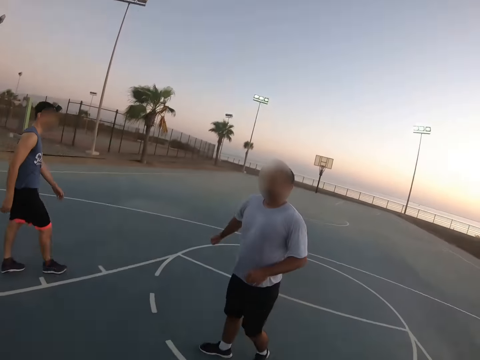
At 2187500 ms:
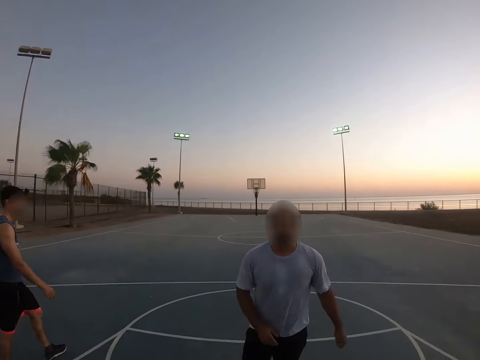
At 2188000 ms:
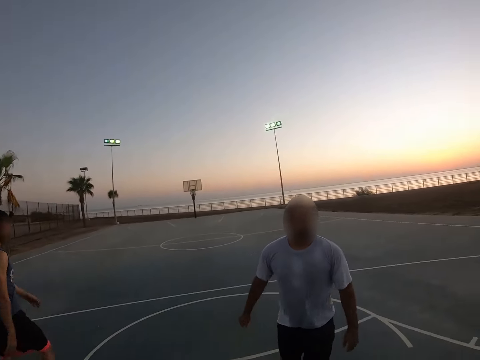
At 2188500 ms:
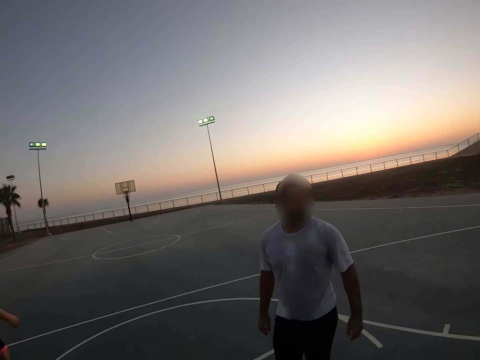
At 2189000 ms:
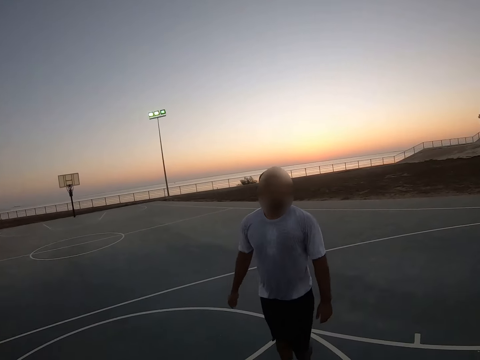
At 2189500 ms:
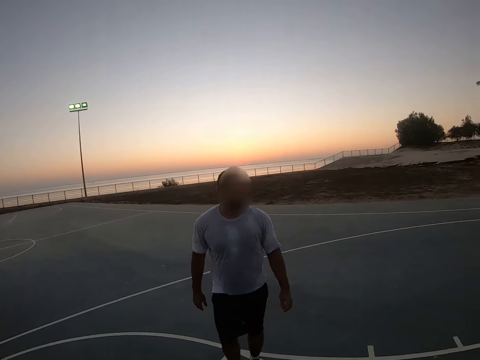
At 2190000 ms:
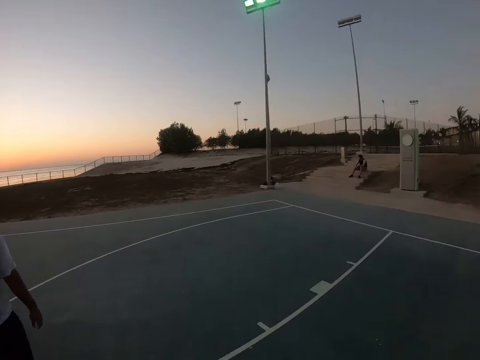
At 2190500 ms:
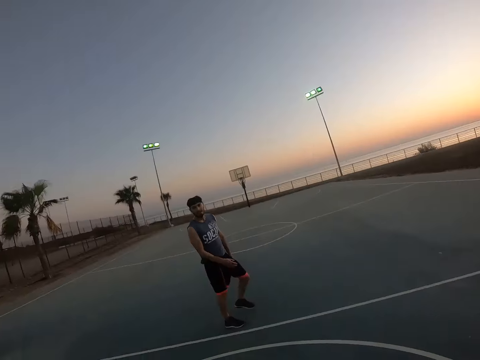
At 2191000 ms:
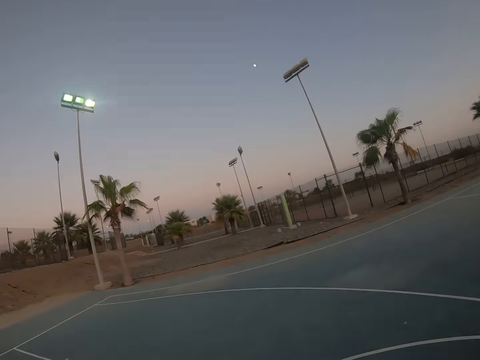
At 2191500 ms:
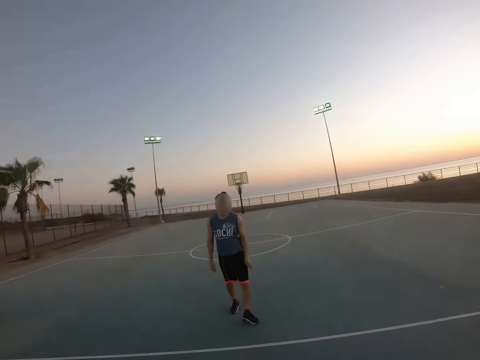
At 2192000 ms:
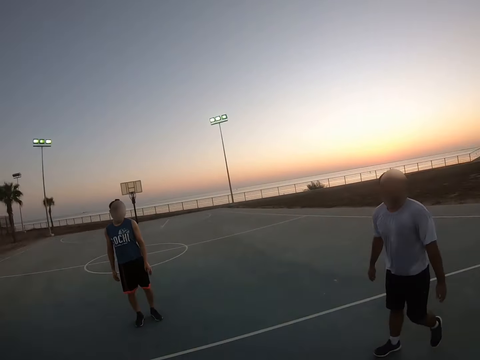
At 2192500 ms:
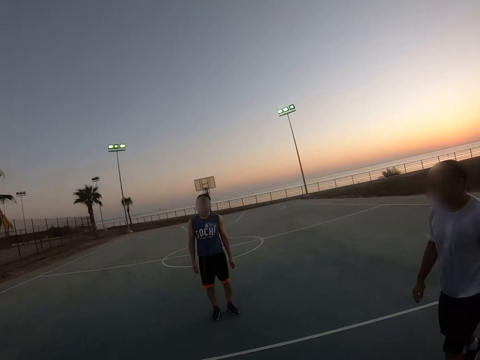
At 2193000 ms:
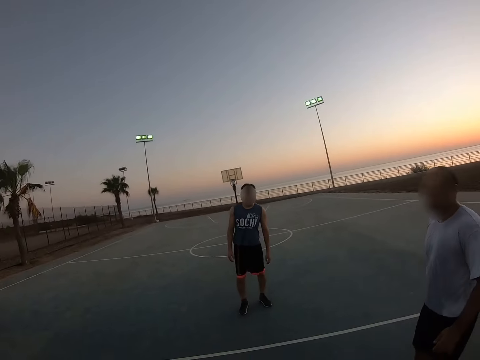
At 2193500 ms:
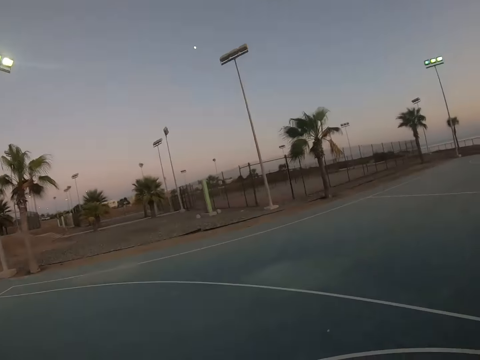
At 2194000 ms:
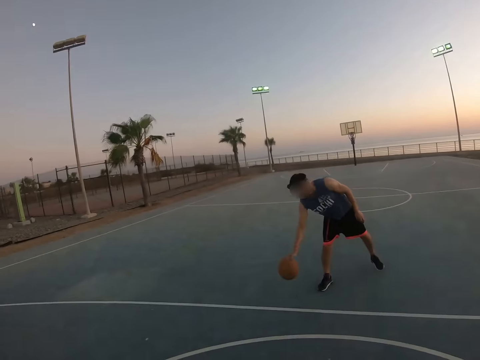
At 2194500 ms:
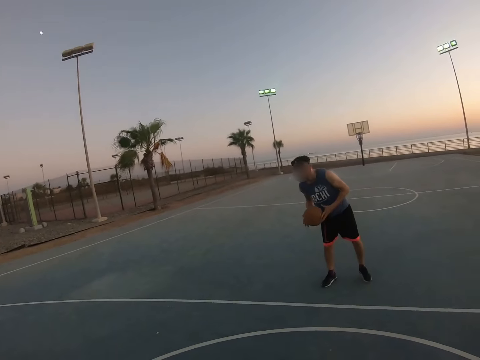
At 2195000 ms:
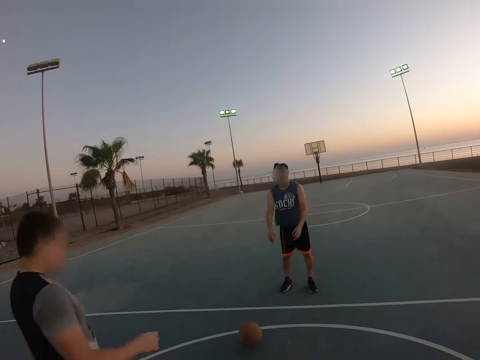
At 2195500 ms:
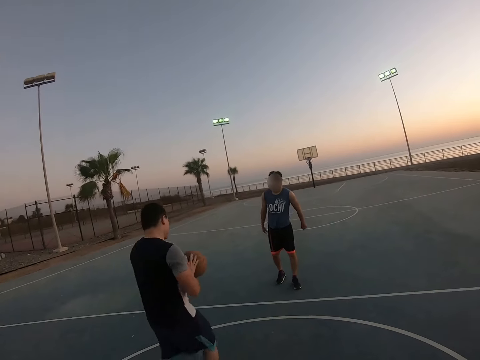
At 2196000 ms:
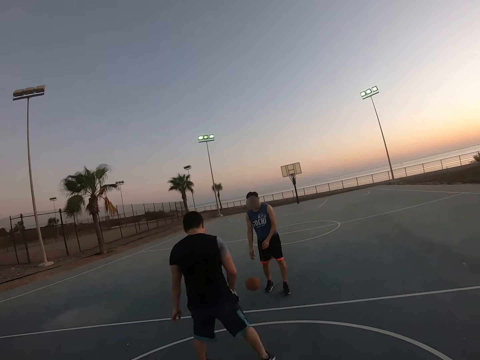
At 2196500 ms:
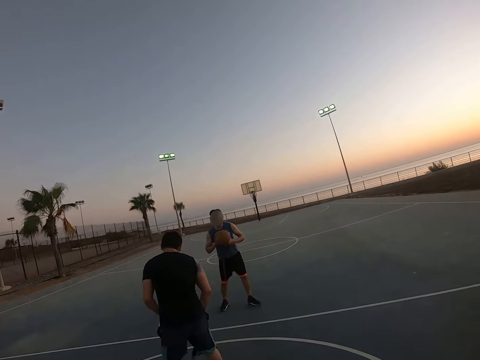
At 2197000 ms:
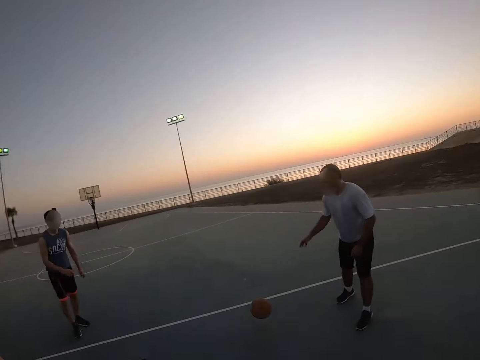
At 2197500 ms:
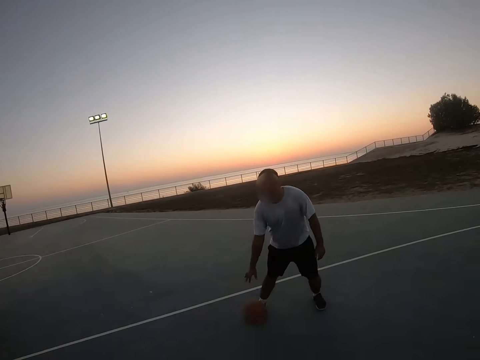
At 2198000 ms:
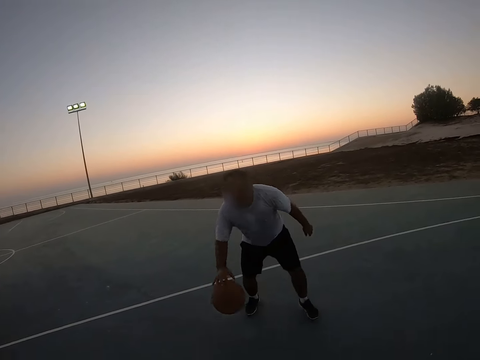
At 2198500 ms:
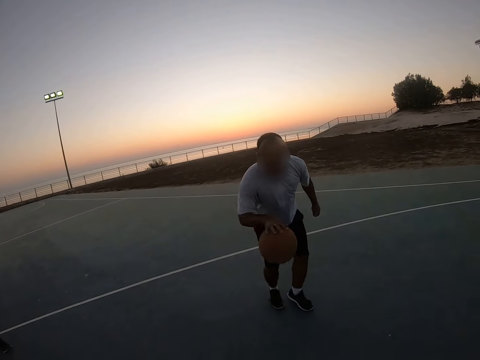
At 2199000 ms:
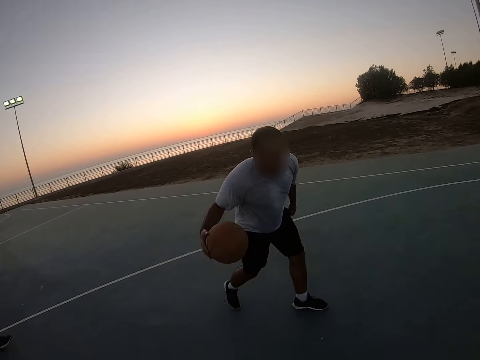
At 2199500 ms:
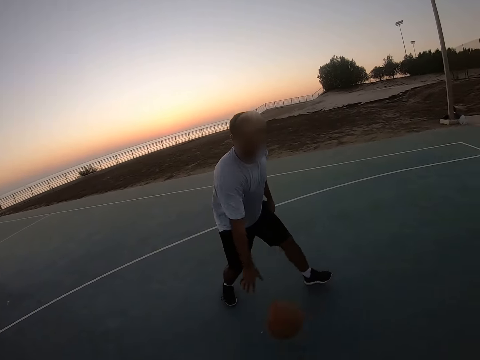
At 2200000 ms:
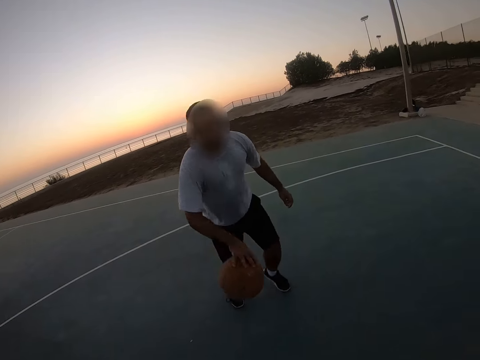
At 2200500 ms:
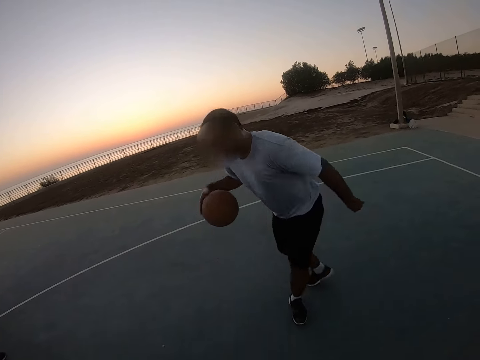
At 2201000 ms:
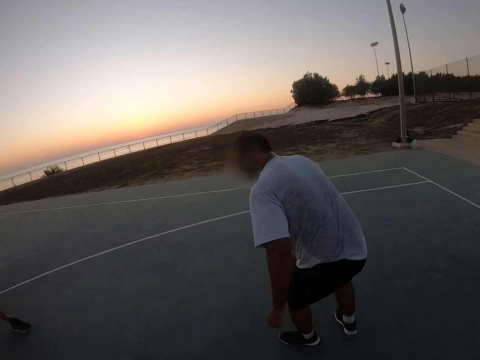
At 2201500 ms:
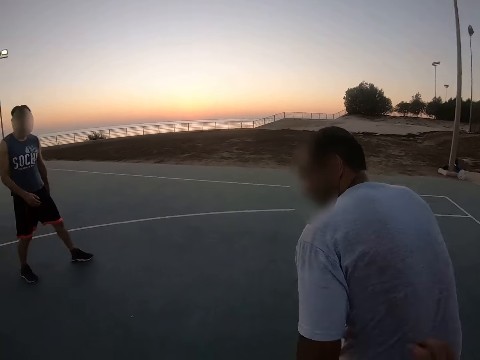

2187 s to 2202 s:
The camera wearer looks around. A man walks around. Another man picks a ball. A third man walks around. A man dribbles down the ball. The first man plays basketball.

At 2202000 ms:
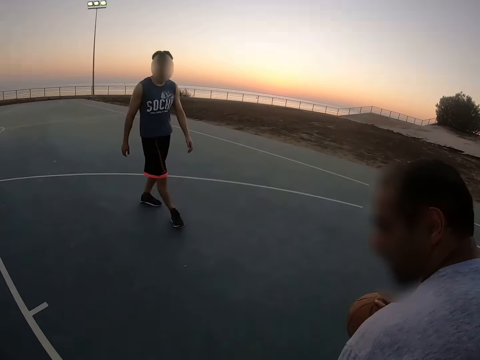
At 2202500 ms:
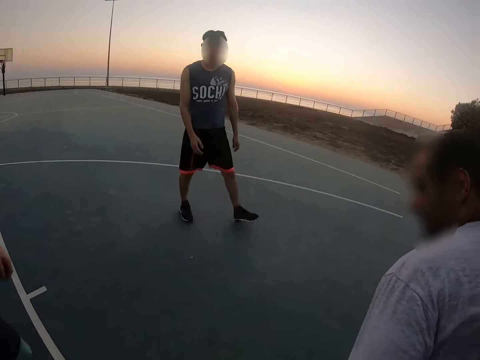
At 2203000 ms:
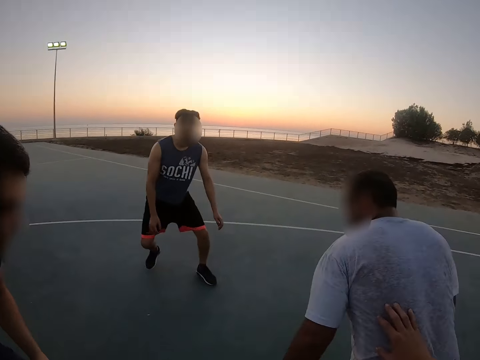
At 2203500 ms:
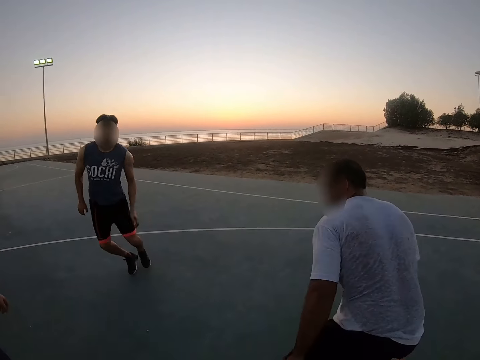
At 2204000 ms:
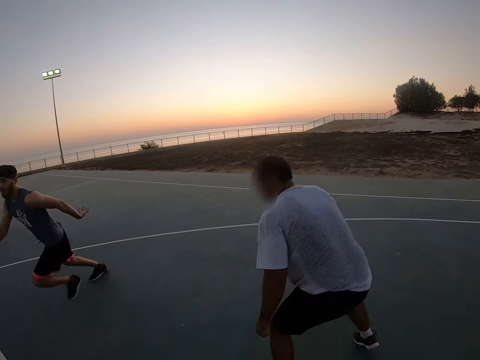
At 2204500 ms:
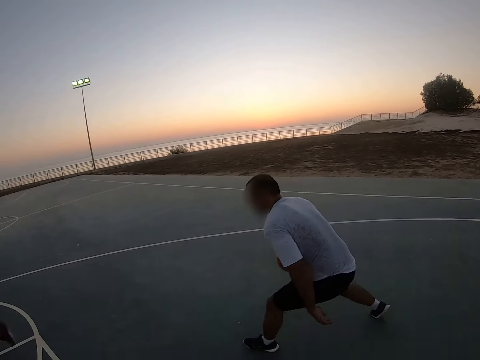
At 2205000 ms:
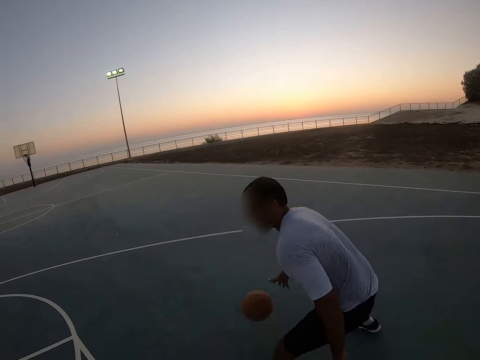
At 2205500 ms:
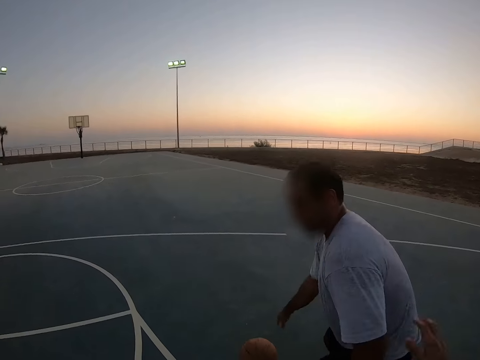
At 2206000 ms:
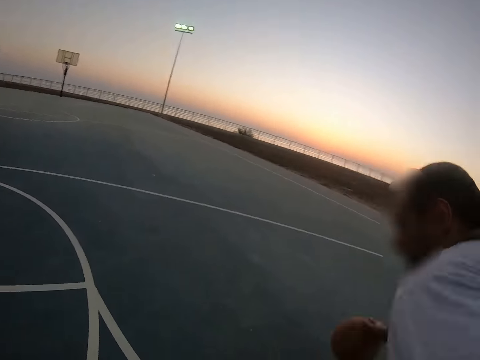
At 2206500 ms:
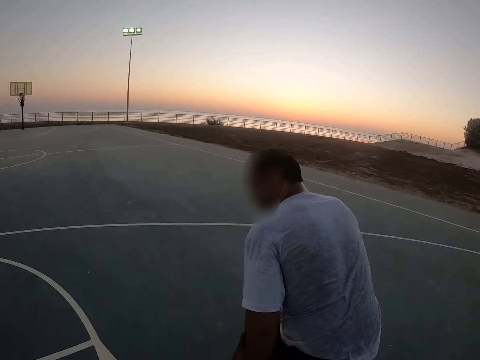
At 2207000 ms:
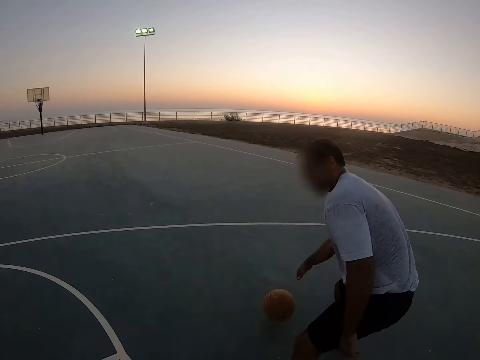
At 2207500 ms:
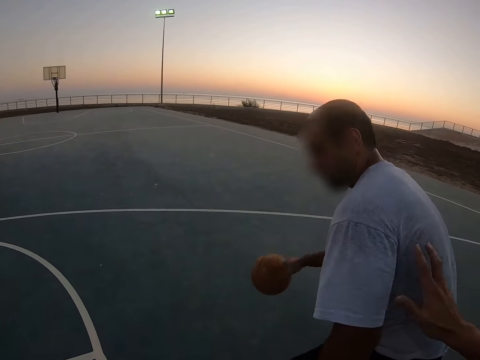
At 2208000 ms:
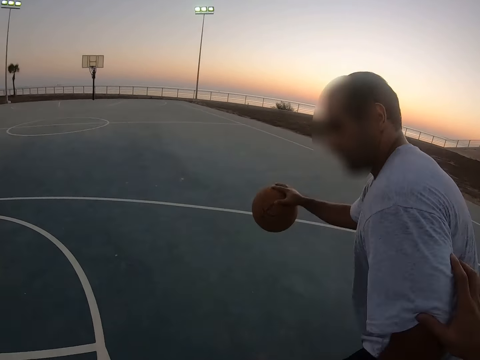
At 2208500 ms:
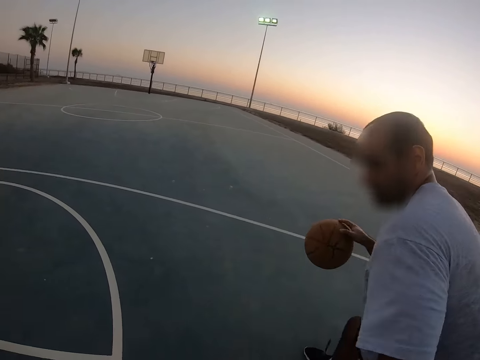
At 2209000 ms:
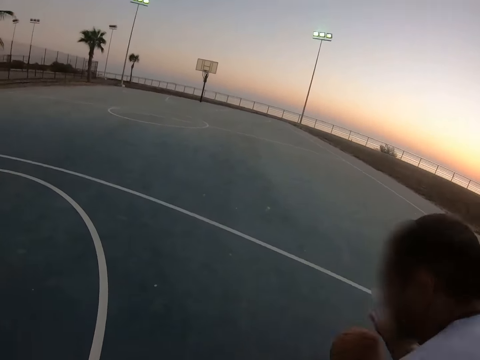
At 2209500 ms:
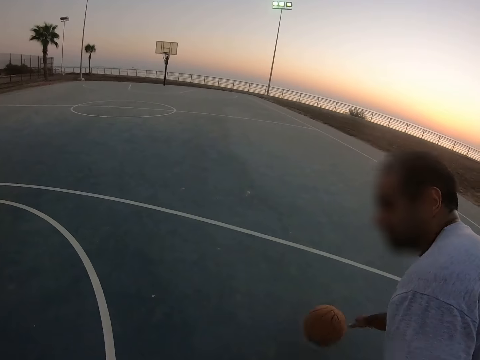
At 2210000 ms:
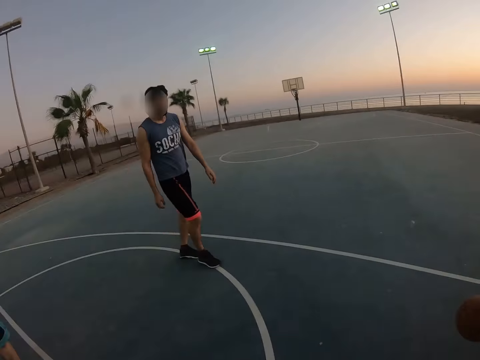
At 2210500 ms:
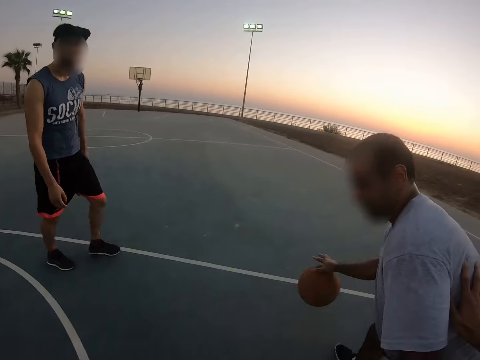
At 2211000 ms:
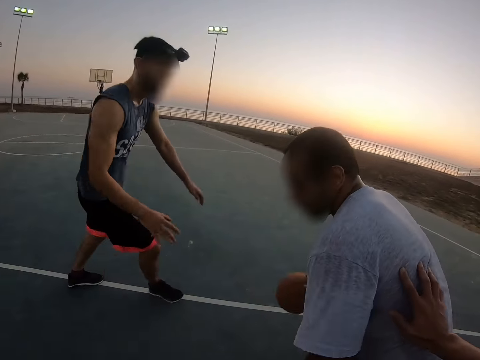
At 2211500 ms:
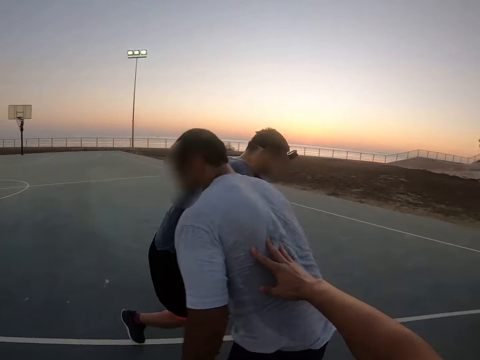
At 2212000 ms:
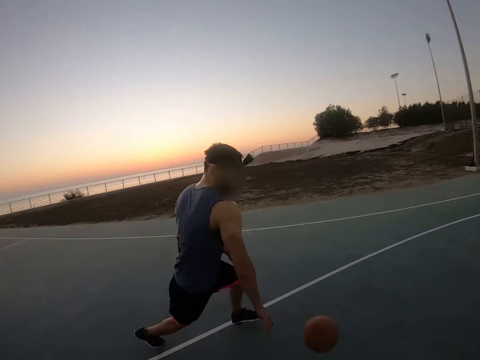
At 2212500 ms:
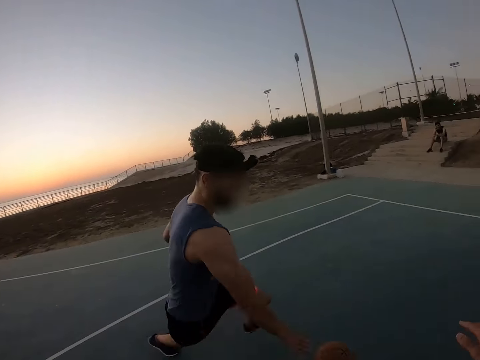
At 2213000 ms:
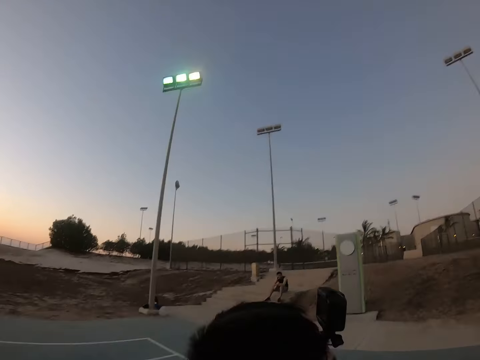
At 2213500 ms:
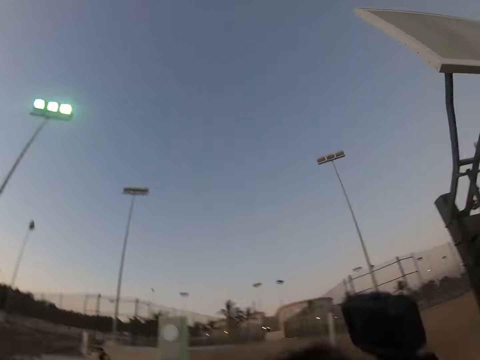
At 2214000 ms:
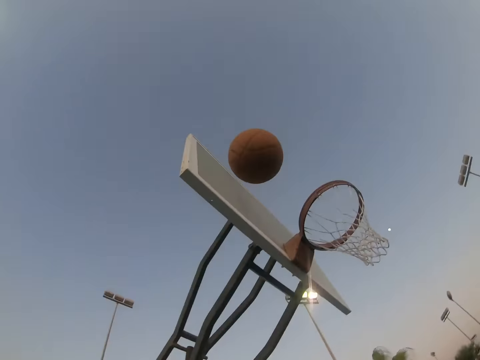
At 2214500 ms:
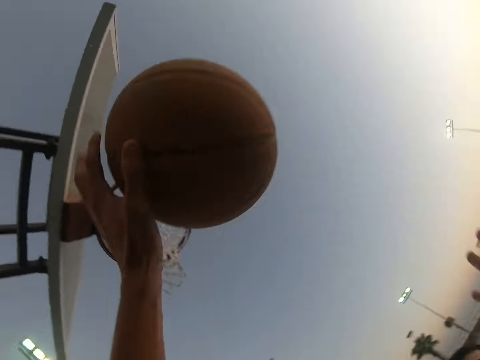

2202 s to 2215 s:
The camera wearer touches a man. Another man grabs the ball from the first man. Another man plays basketball.
